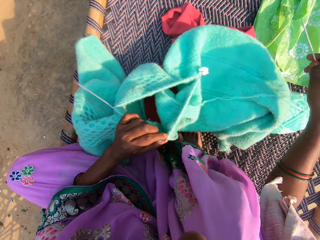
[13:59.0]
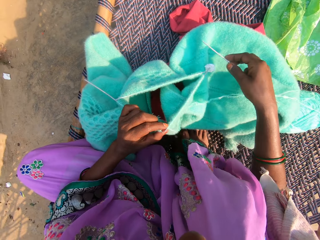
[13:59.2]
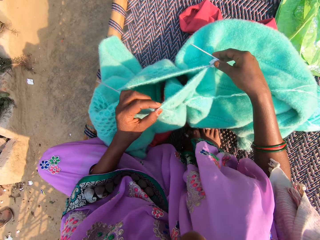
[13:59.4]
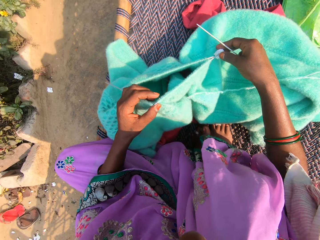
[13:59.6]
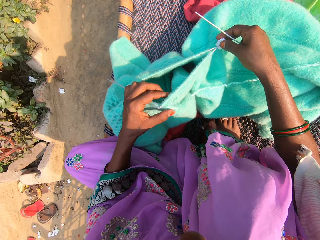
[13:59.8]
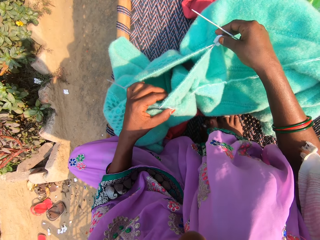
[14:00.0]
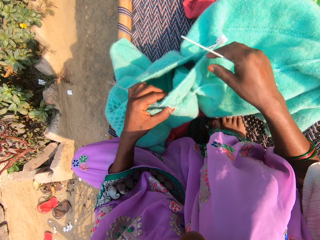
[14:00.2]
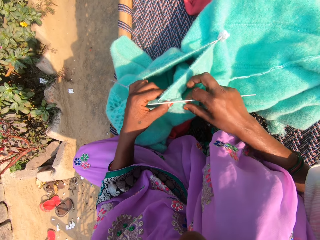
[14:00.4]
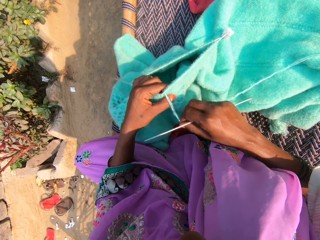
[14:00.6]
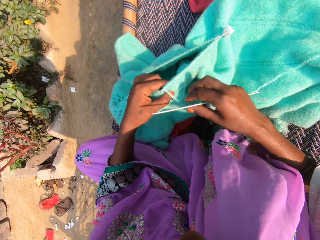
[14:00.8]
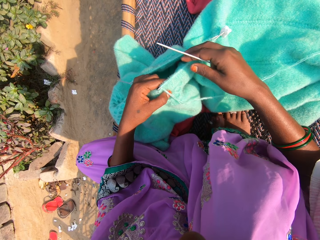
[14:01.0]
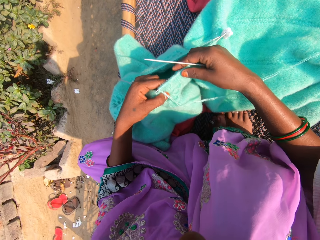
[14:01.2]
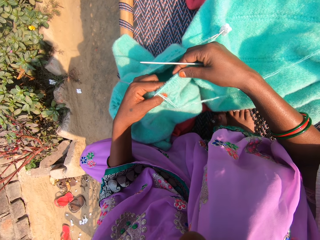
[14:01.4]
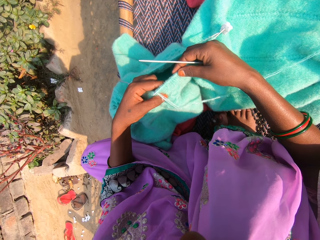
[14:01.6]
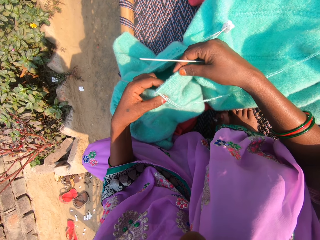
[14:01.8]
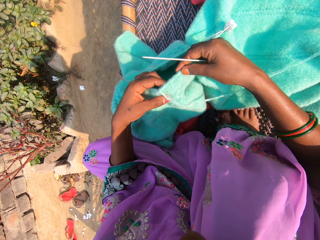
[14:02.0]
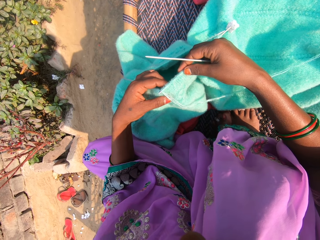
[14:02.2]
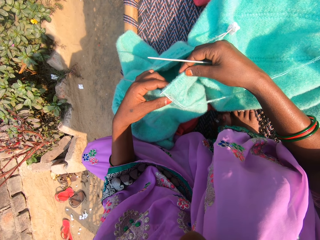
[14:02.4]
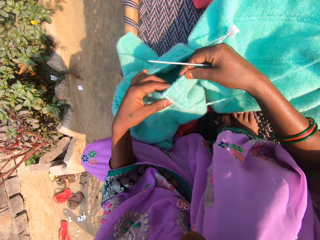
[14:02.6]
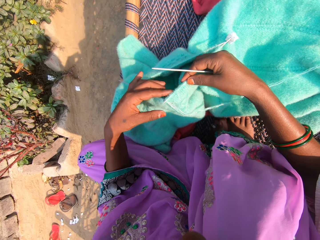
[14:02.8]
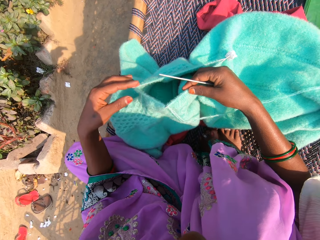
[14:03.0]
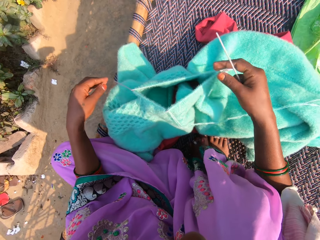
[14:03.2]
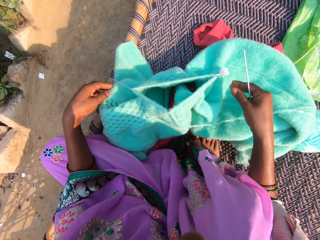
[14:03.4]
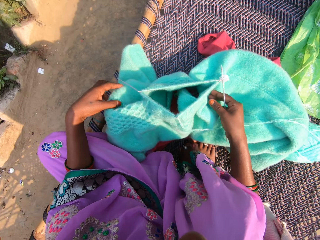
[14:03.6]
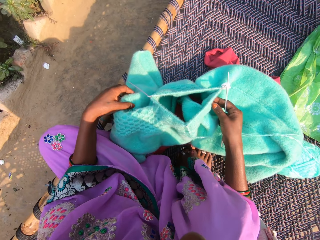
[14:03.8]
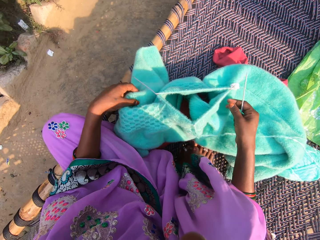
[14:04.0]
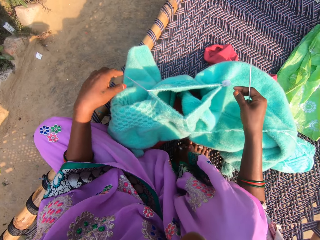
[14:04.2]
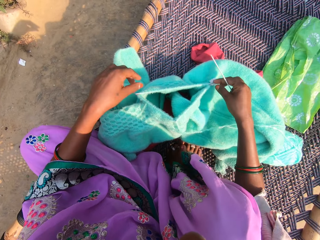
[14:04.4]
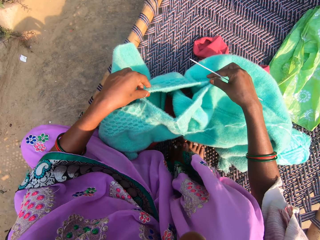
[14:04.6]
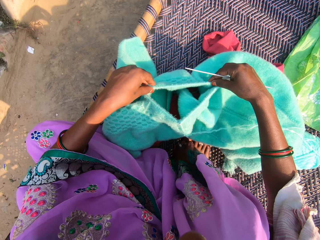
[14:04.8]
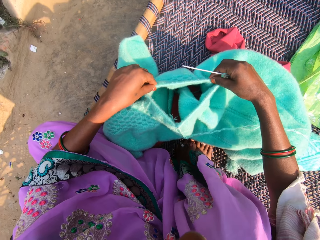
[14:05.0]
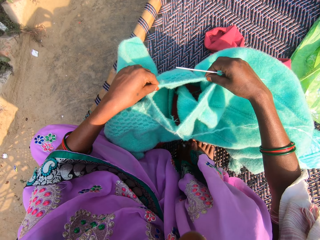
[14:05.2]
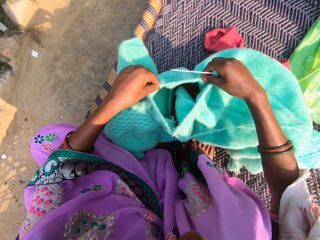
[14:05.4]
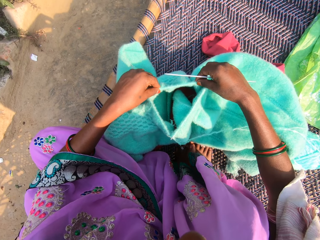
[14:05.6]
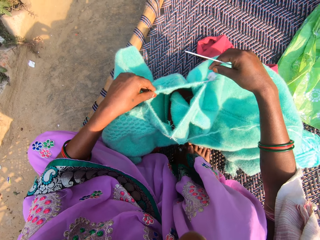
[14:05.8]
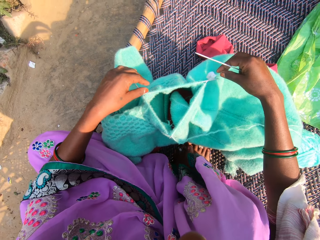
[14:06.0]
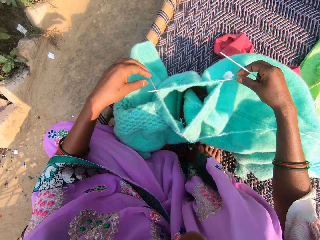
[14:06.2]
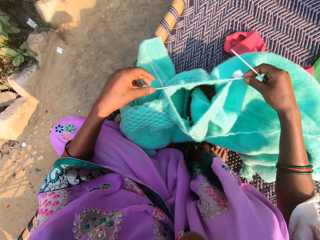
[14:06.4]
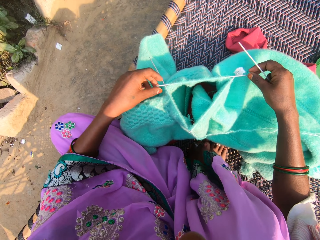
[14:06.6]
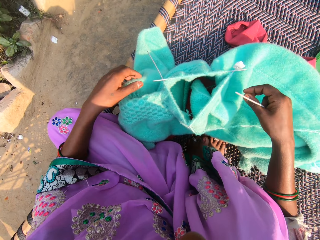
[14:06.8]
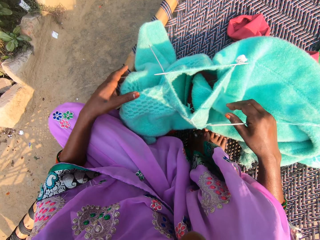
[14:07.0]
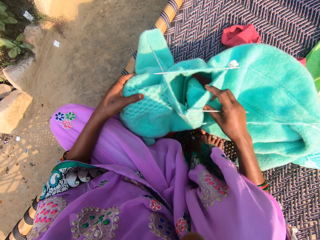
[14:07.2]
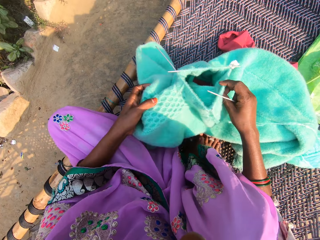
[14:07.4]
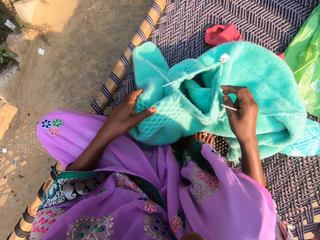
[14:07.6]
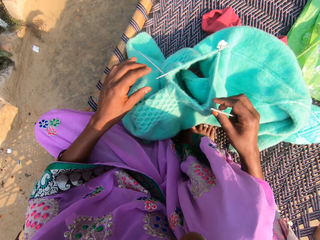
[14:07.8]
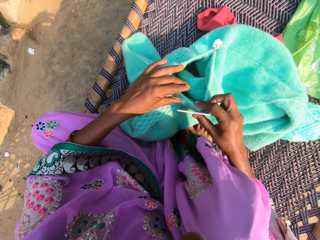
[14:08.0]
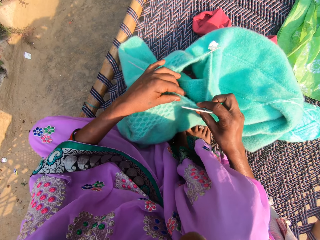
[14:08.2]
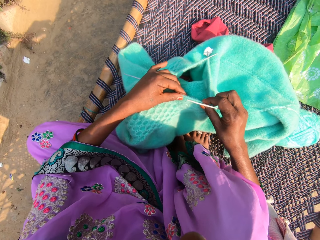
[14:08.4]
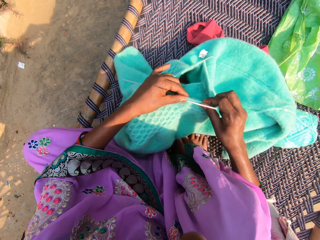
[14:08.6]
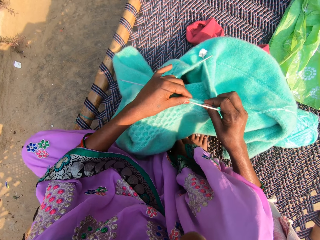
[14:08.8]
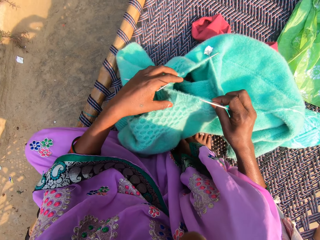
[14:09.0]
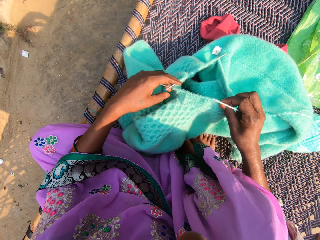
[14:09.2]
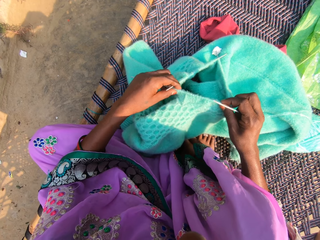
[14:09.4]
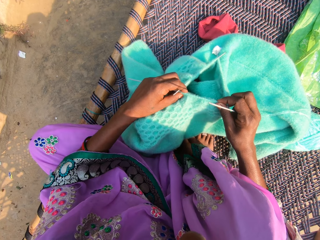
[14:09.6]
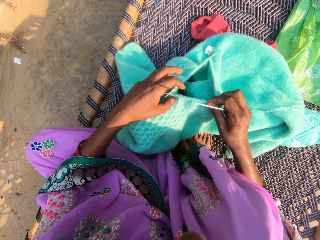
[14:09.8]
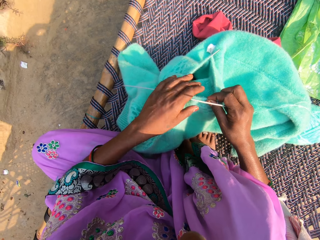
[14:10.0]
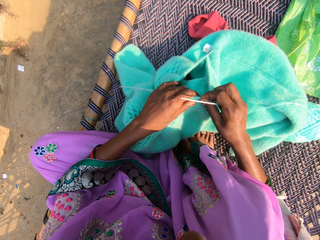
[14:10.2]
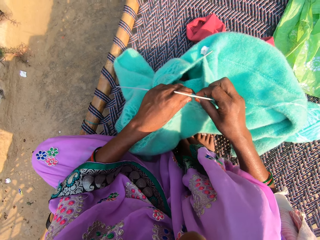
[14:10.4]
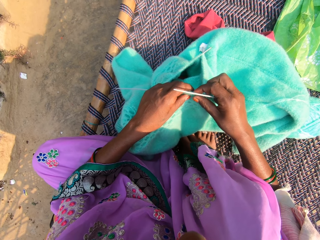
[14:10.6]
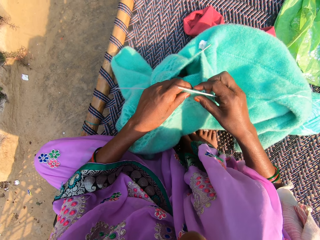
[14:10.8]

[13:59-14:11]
The camera wearer picks up a knitting pin from a material on the mat. They adjust the fabric. They compress the garment.

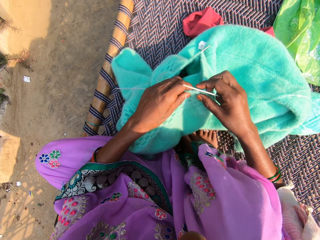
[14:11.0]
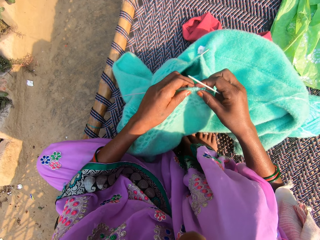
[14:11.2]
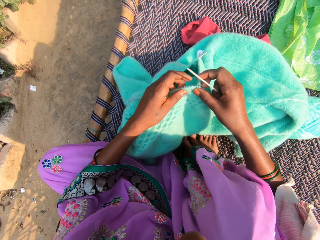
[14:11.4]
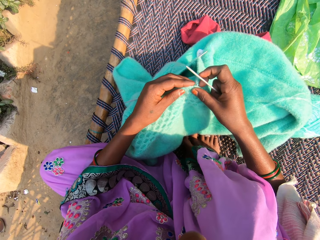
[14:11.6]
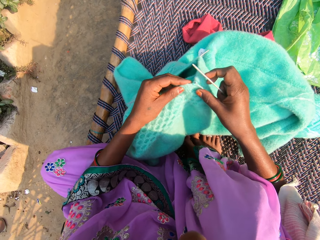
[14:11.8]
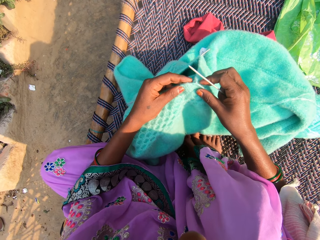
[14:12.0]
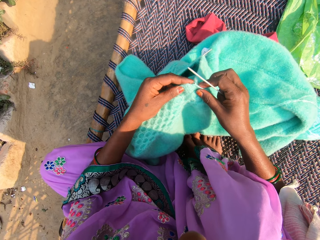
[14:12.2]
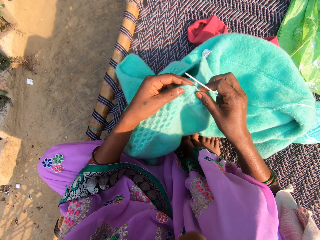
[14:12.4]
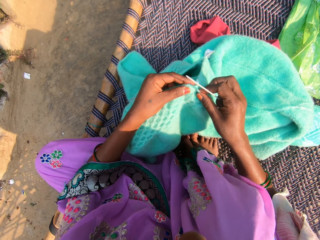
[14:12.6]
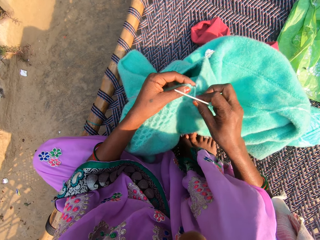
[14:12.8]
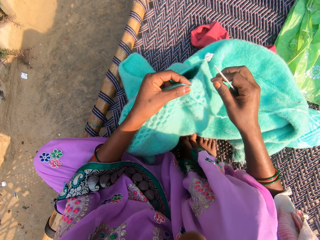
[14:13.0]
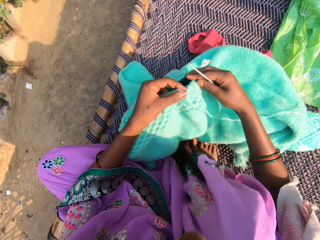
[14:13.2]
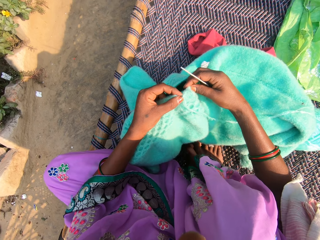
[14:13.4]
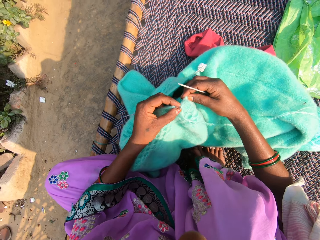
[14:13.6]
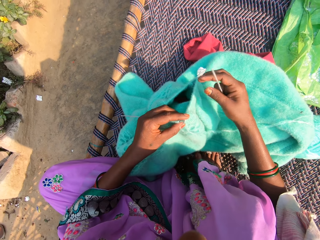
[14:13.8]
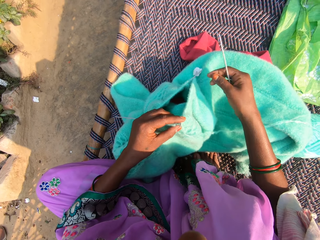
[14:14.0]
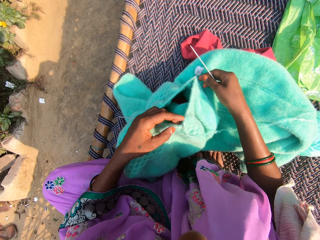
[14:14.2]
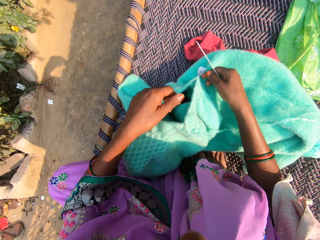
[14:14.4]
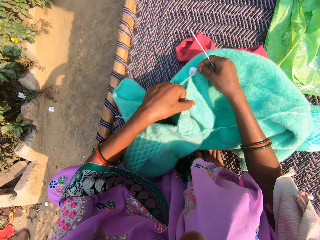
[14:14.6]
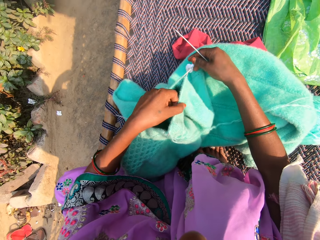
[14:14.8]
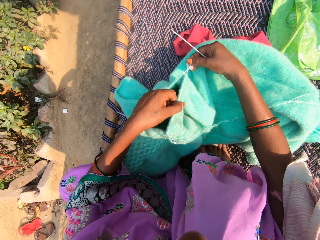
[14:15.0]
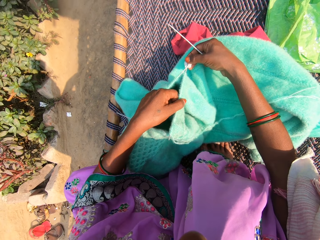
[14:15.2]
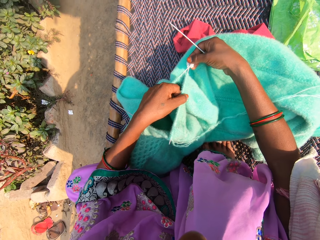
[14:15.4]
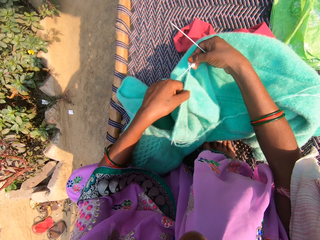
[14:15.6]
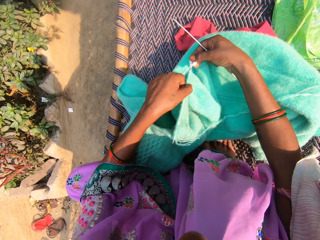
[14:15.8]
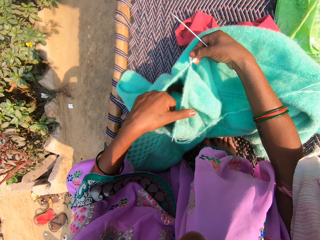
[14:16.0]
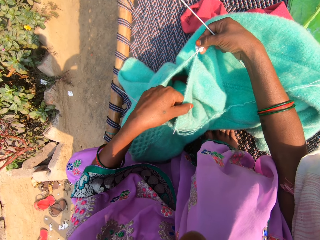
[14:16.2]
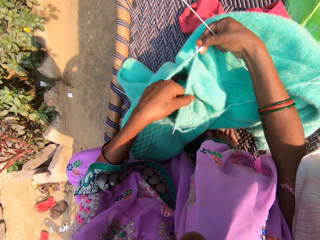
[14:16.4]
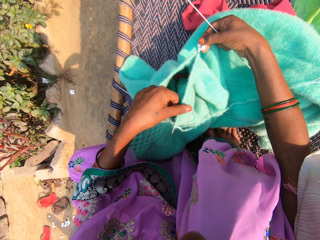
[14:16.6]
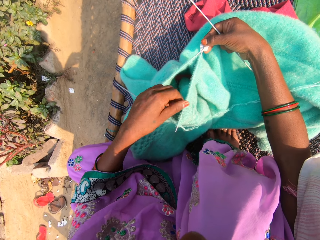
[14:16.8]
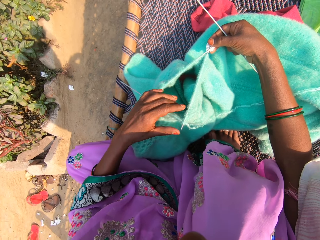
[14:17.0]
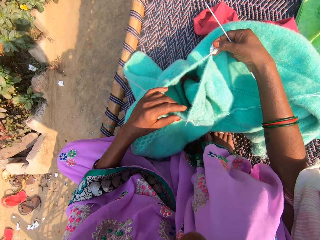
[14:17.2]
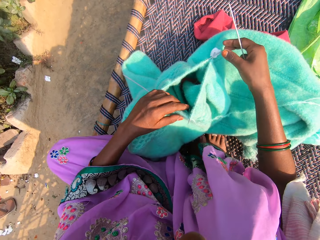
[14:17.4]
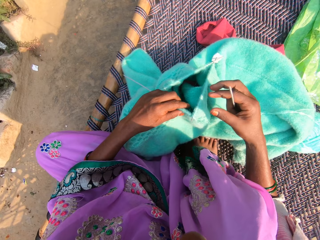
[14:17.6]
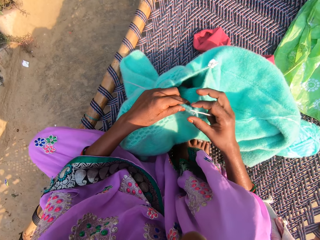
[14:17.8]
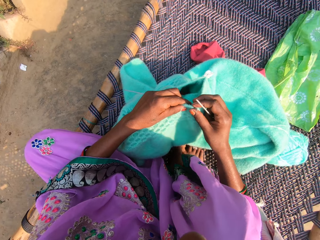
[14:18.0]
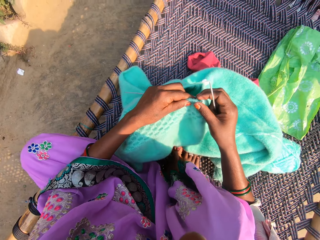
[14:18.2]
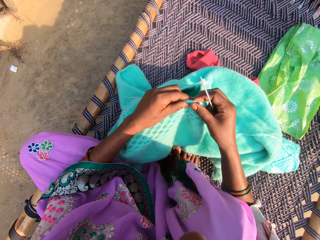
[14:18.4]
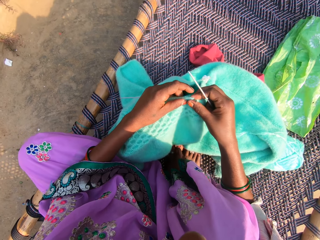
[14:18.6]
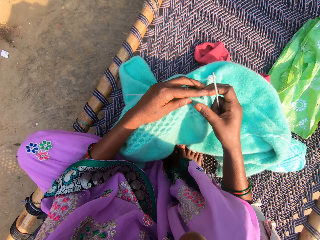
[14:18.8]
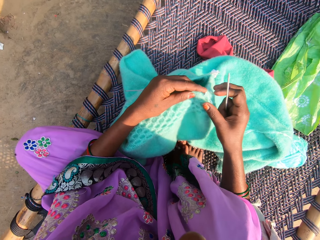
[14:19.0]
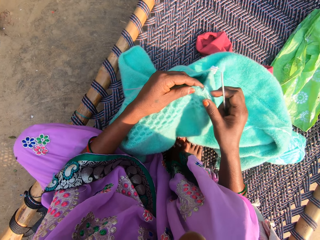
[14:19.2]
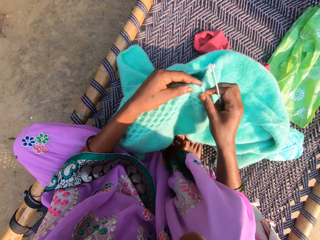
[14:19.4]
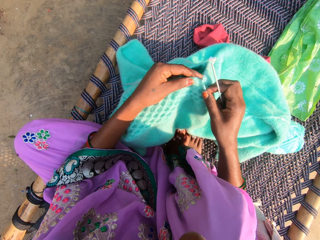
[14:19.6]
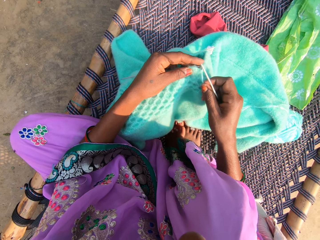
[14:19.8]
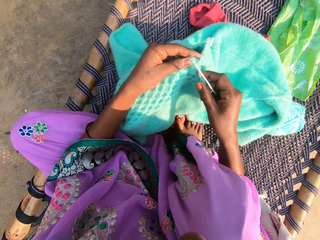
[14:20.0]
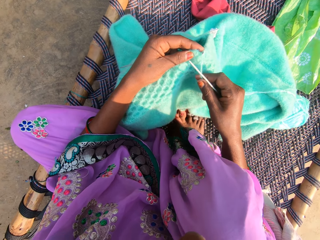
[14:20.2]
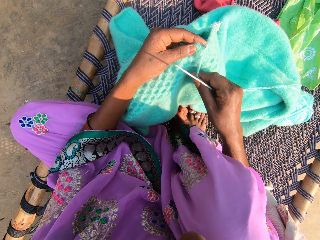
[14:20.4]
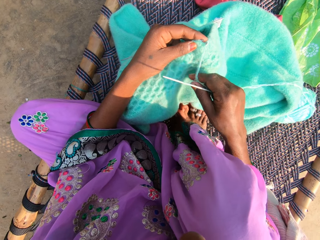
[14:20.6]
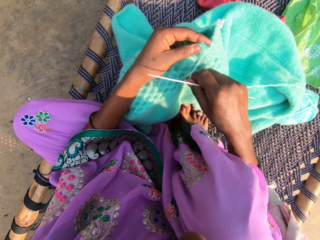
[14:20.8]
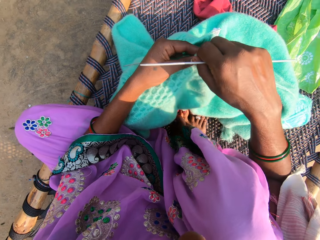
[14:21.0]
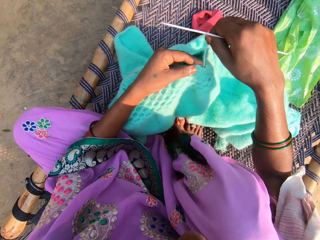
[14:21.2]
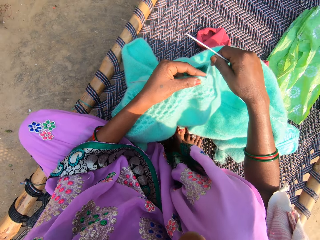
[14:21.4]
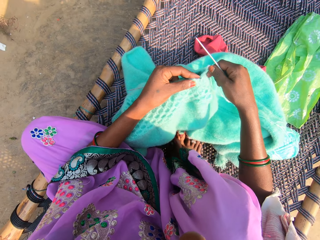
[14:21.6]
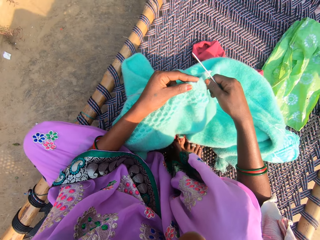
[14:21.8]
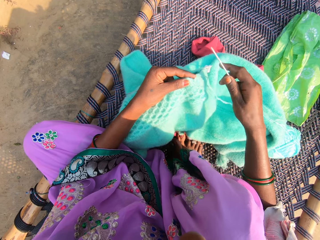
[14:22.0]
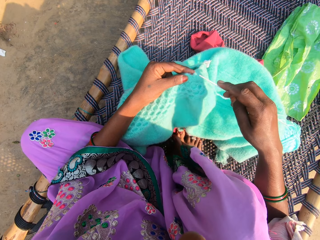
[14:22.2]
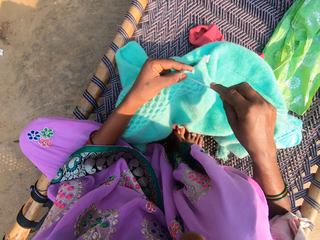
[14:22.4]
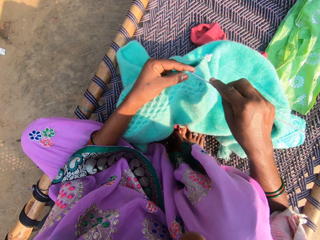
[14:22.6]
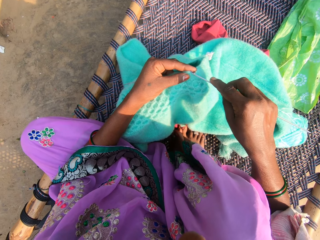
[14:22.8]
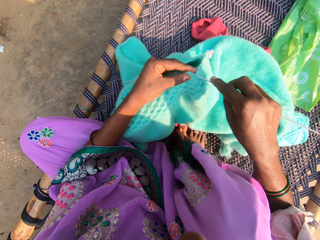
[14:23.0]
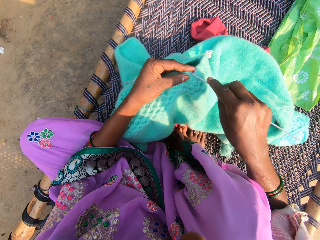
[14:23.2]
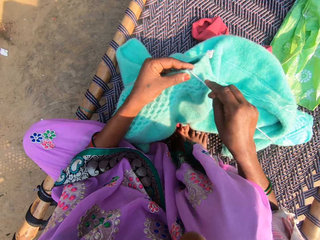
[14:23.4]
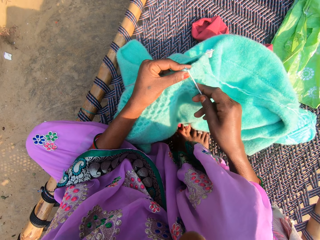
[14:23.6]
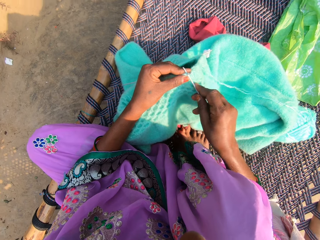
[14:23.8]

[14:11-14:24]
The camera wearer winds the thread on the crochet hook. They knit the fabric.
